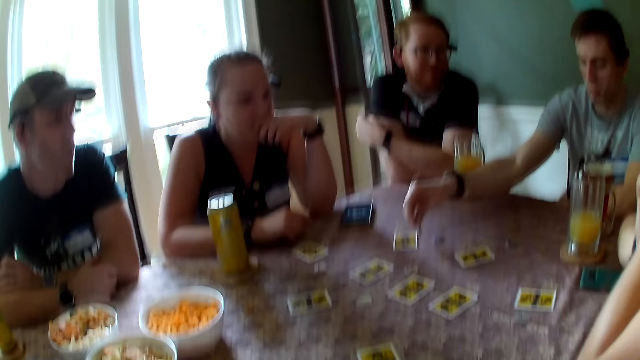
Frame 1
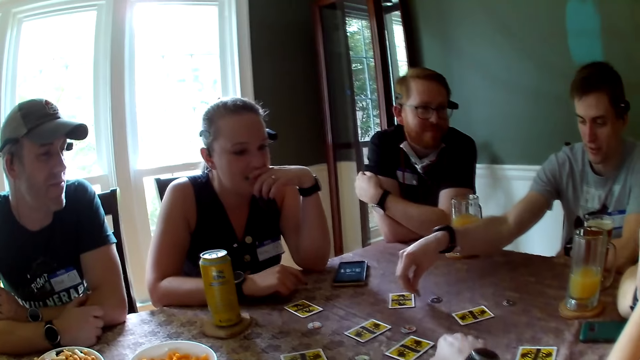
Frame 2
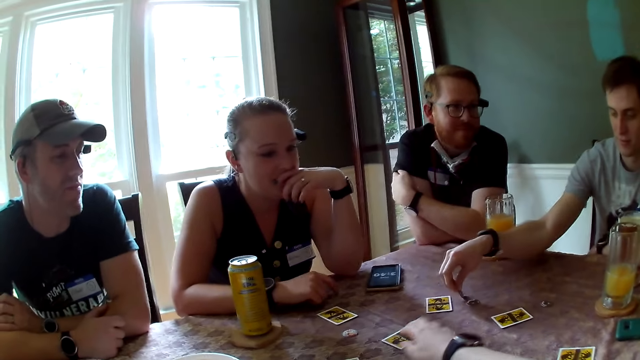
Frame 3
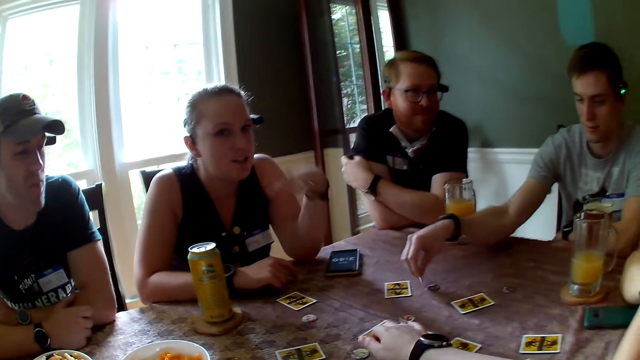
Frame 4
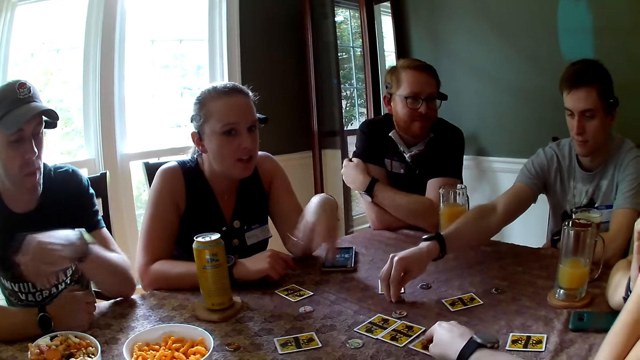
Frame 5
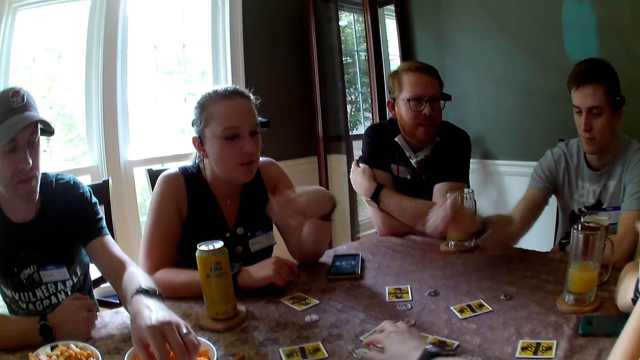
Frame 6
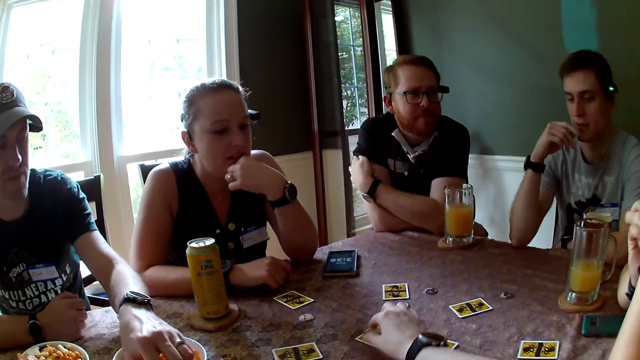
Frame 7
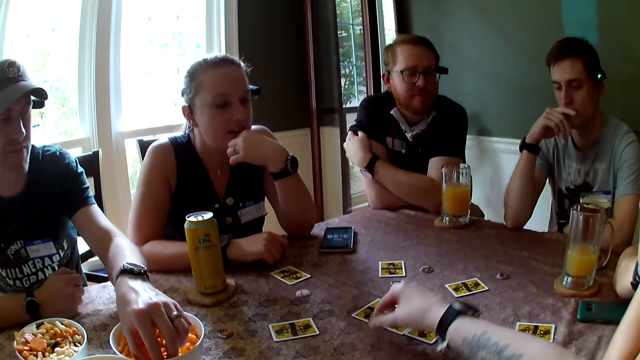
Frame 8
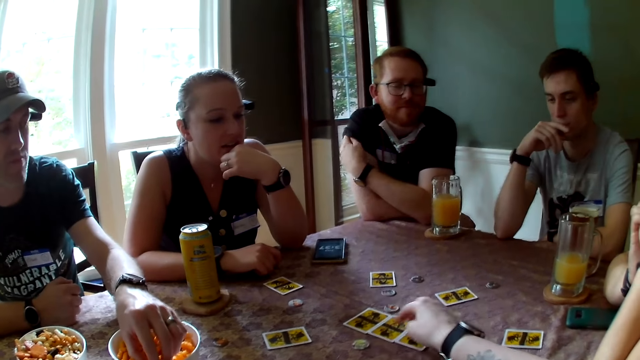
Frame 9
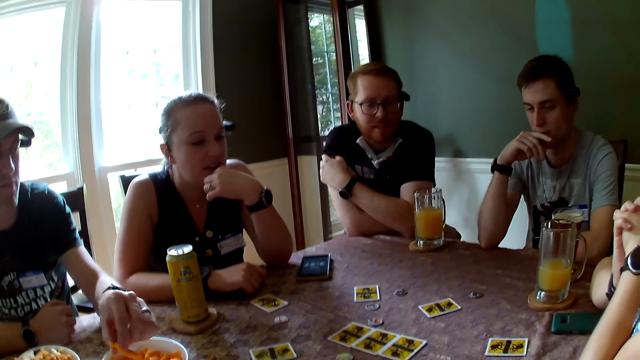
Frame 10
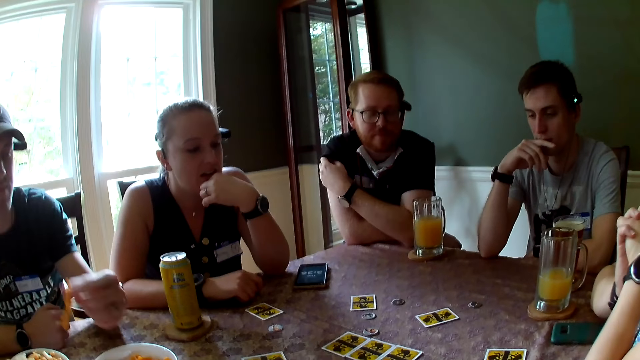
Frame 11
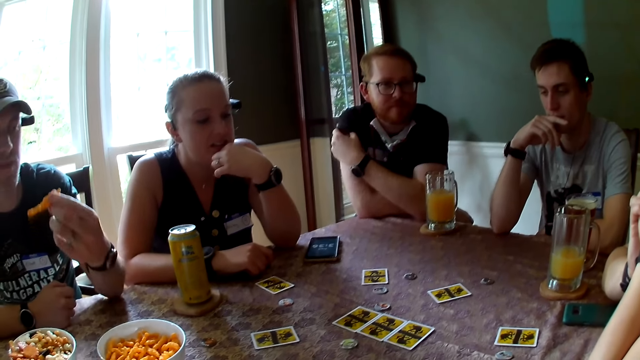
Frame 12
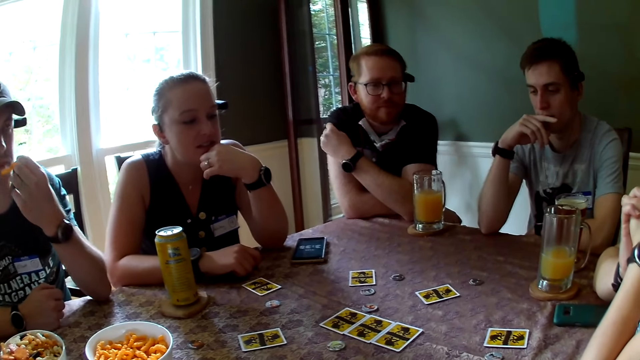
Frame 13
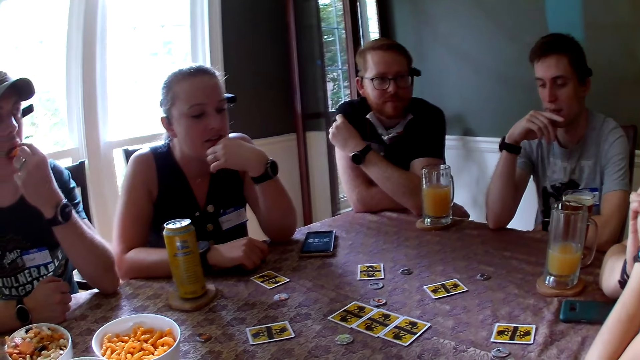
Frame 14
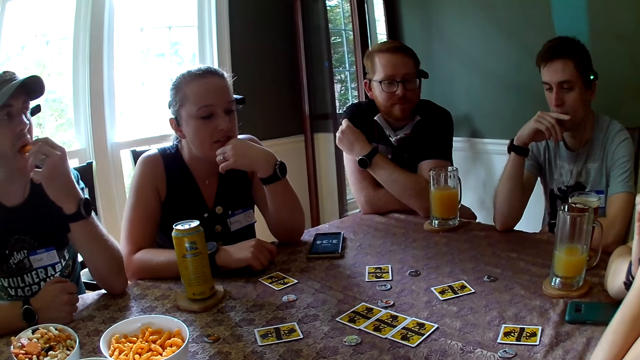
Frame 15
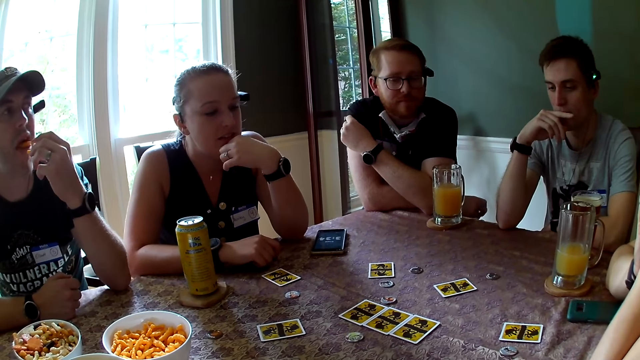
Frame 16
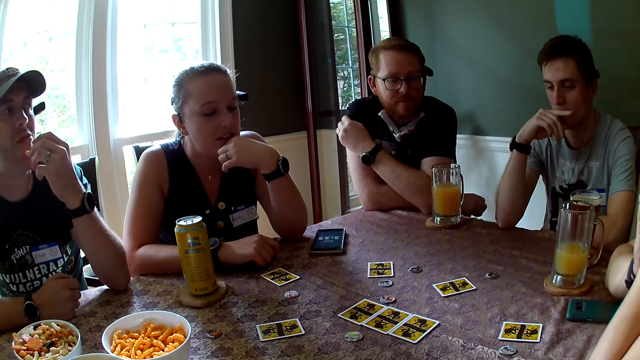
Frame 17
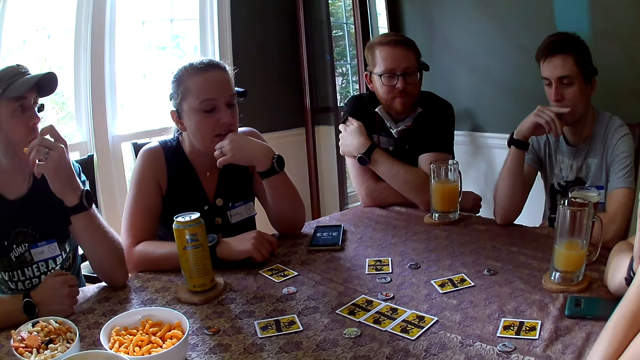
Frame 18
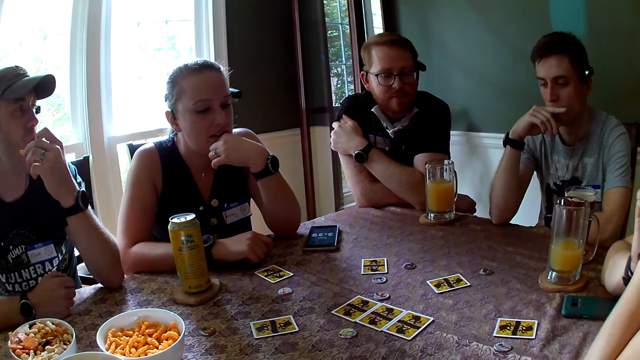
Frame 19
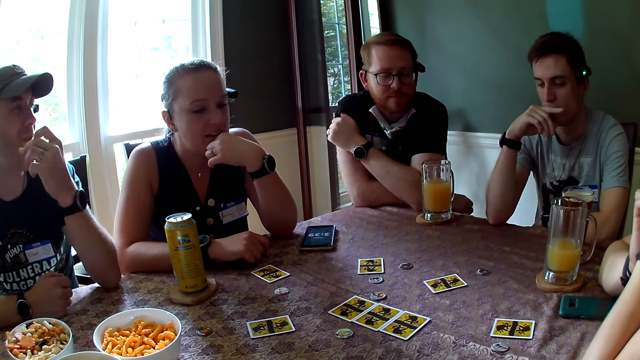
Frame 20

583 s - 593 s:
A man picks up a dice. The camera wearer adjusts cards and the chips on the table with her right hand. She interacts with the people at the table. She stretches the hand. Another man picks cheese puffs from the bowl on the table with his left hand. He eats the cheese puffs in his right hand.

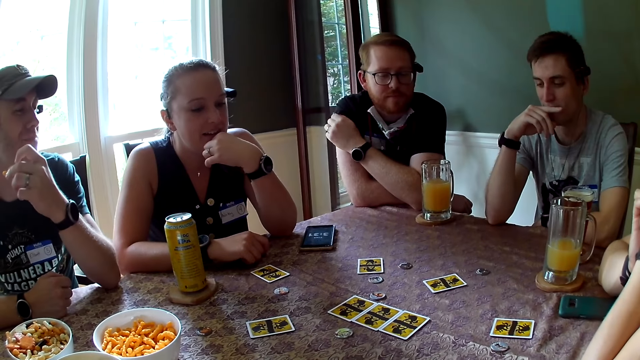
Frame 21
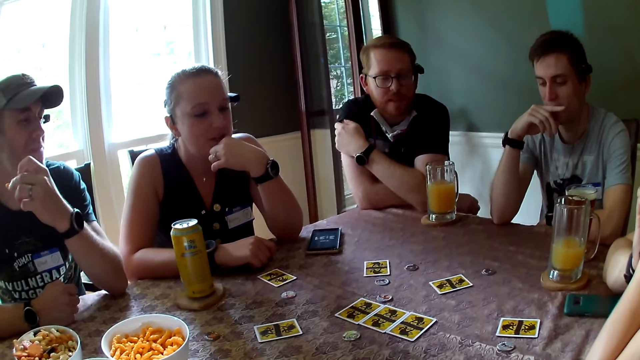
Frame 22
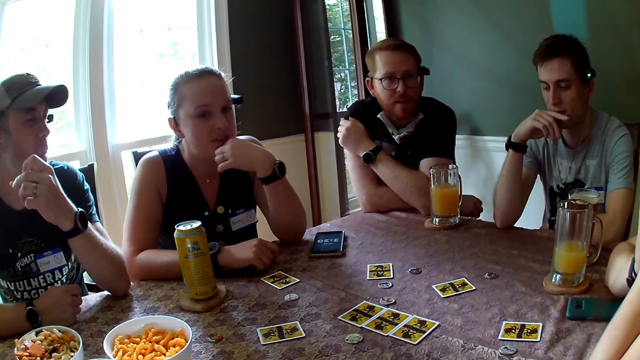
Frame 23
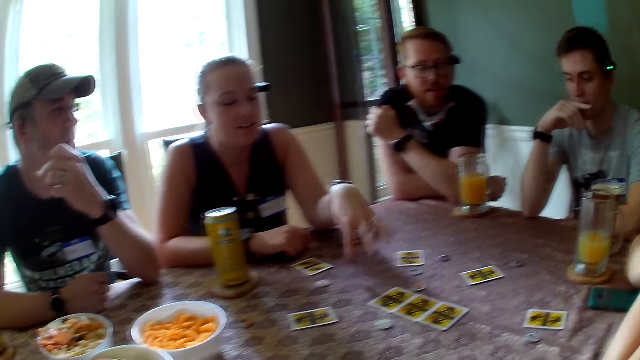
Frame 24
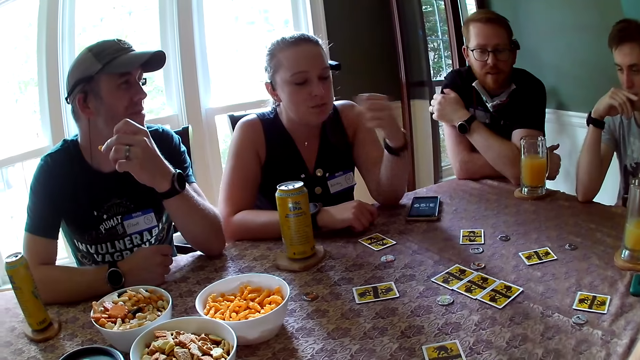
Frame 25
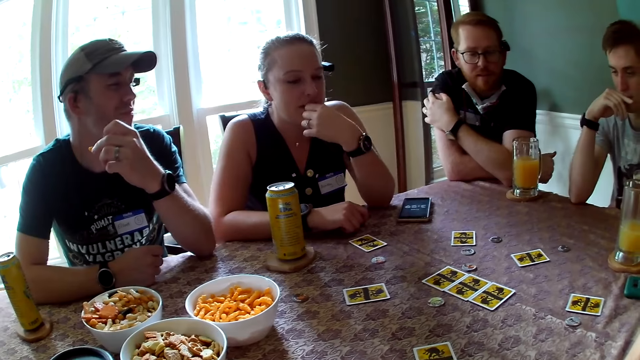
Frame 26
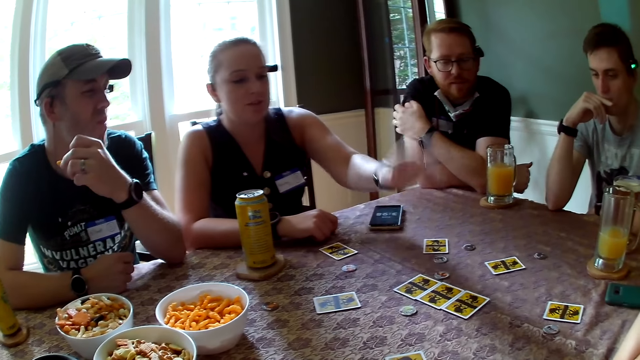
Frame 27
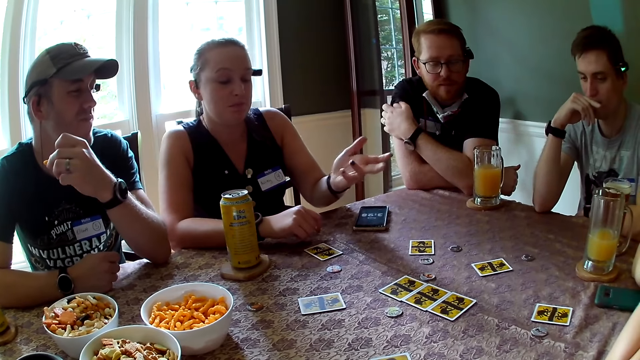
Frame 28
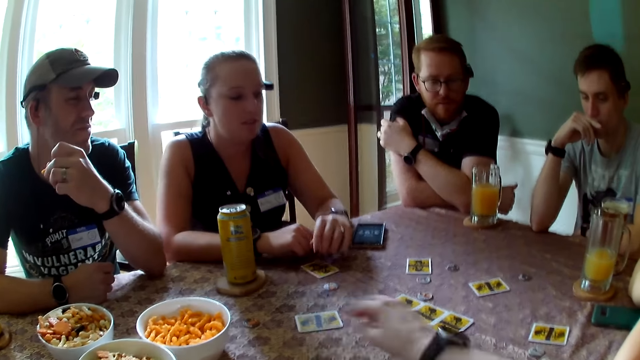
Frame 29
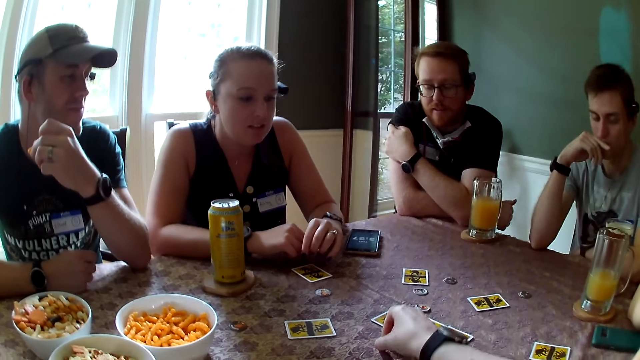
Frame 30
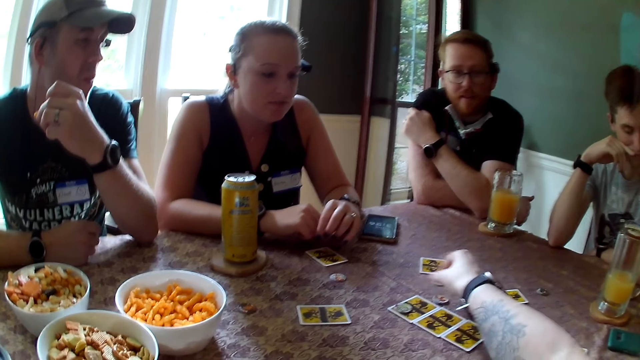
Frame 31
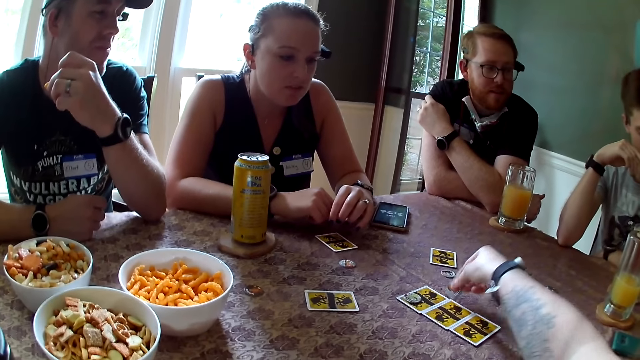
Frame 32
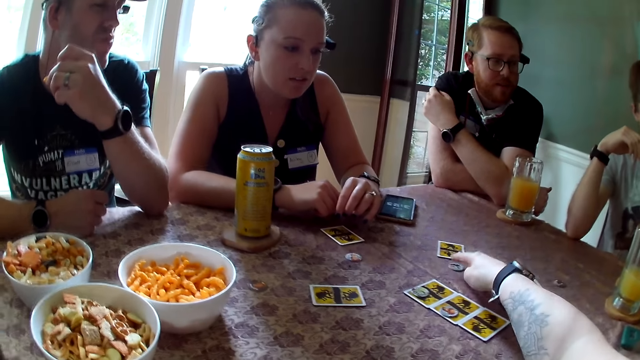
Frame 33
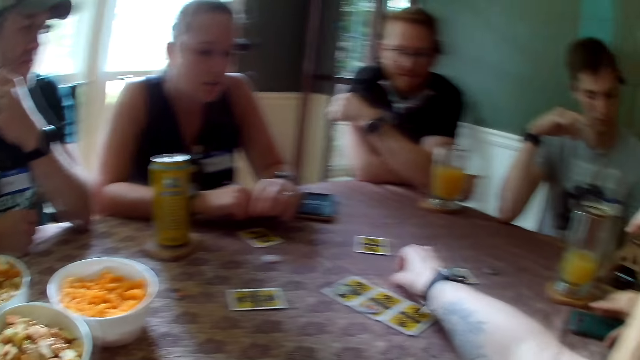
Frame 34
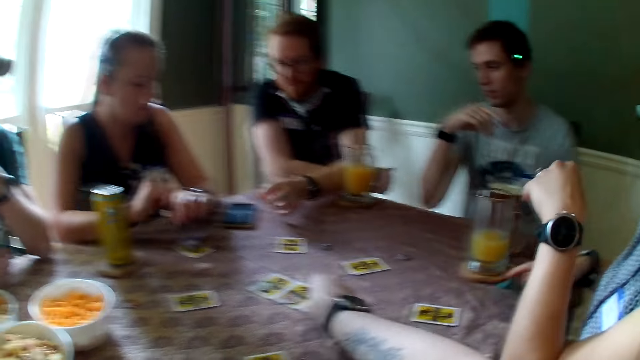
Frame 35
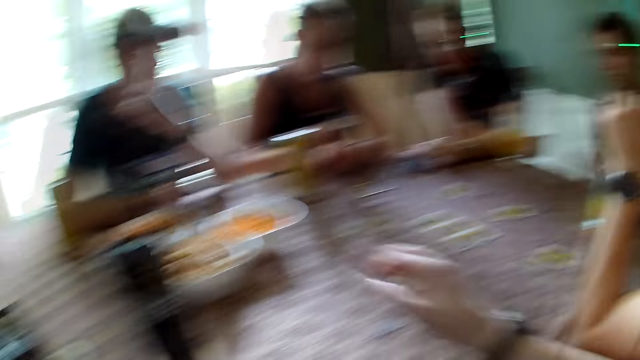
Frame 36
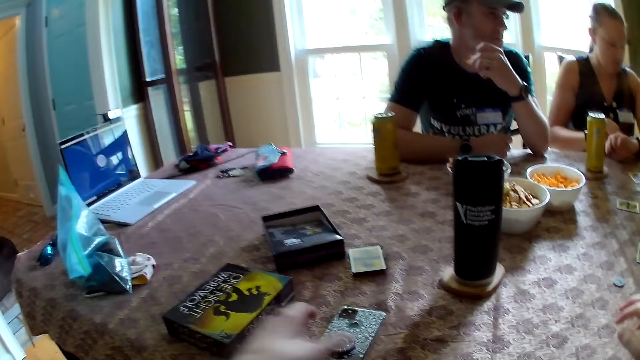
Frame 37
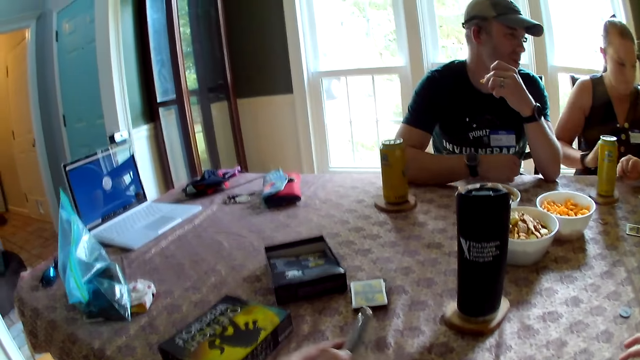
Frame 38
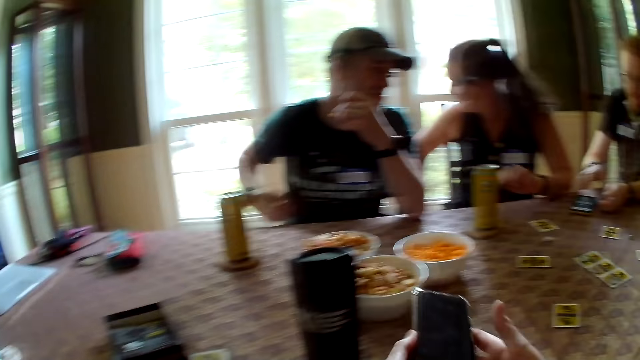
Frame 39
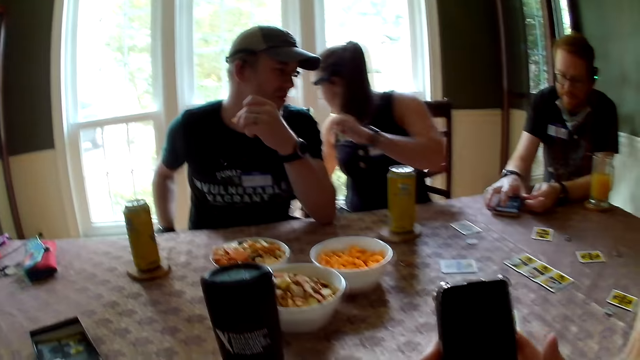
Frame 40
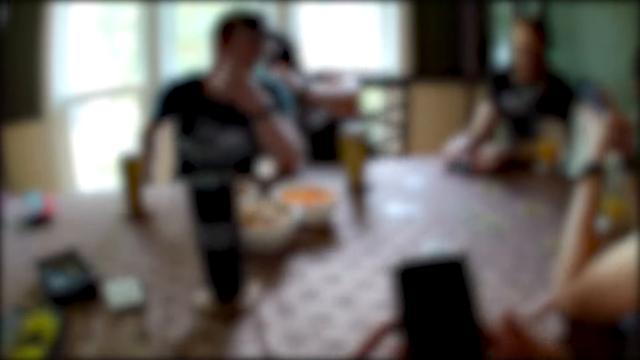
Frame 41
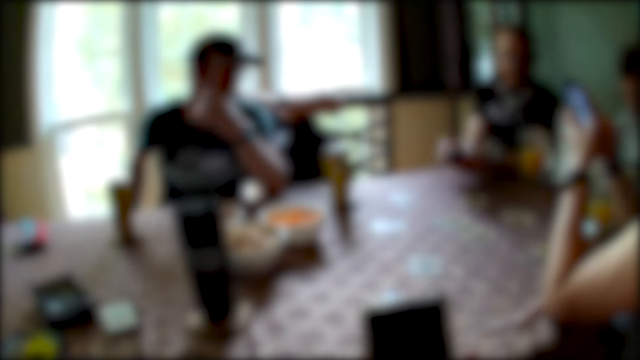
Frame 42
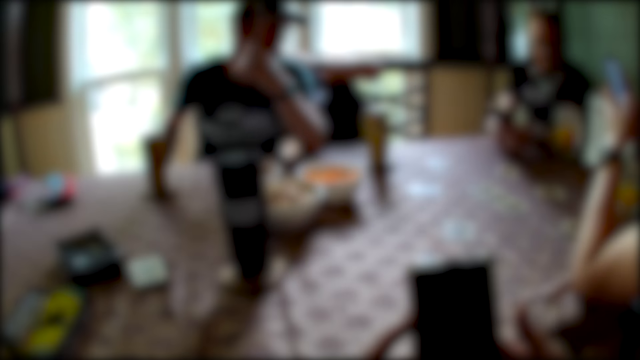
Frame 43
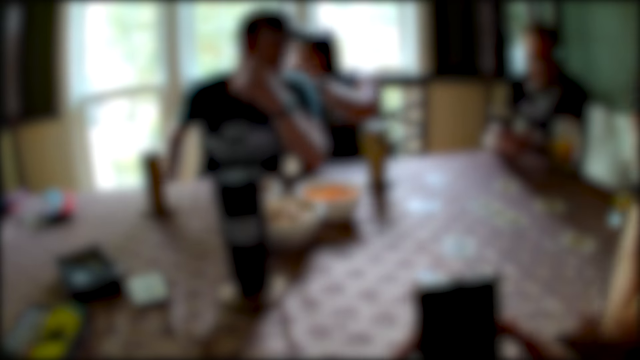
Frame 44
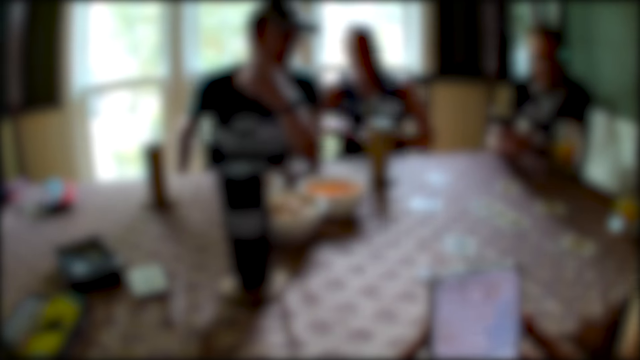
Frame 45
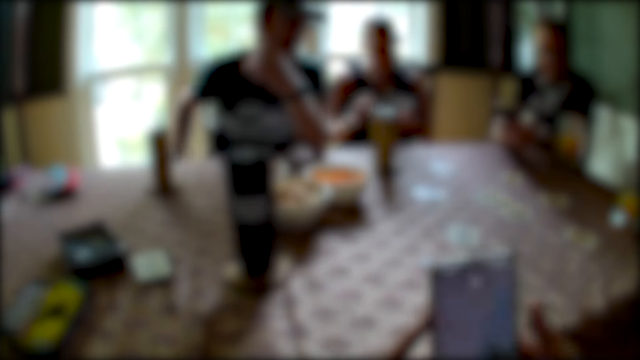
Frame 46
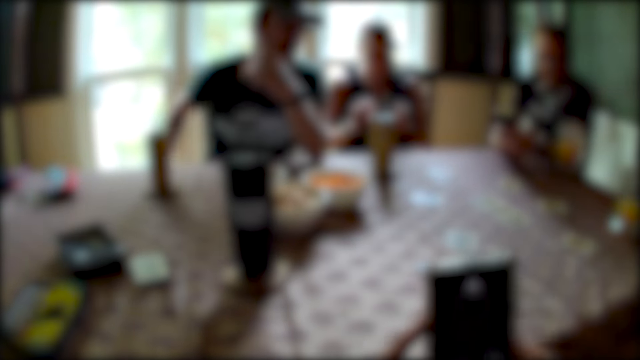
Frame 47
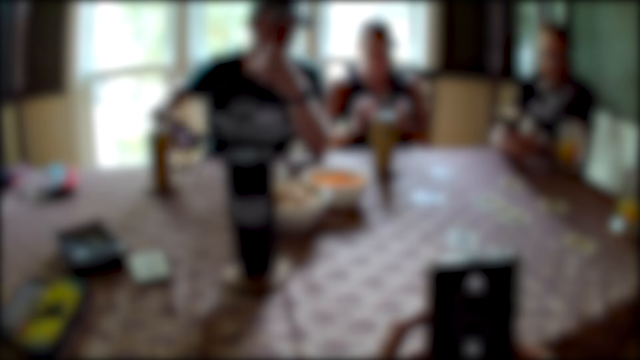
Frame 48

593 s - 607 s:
A woman gestures over the table with her left hand. The woman speaks. The camera wearer adjusts chips on the table with her right hand. She touches the dice. She picks up a phone from the table with her left hand. She holds the phone with both hands. A man picks up a phone from the table with both hands. Another woman operates a phone with both hands. The man operates the phone with both hands. The camera wearer operates the phone with both hands. The other woman interacts with the camera wearer. The camera wearer holds the phone.
